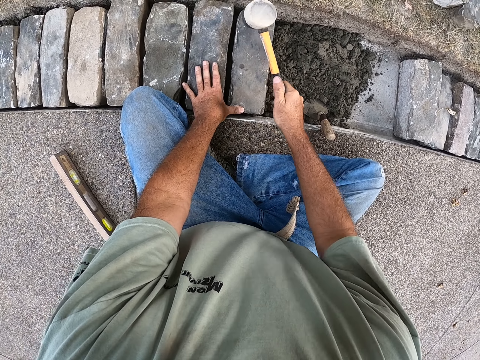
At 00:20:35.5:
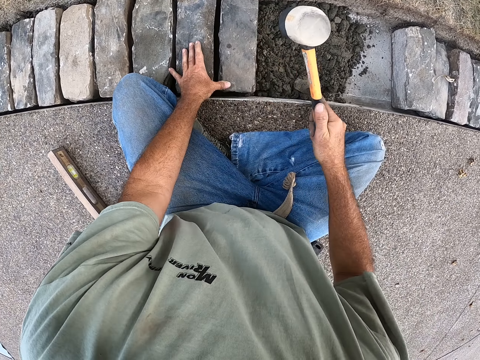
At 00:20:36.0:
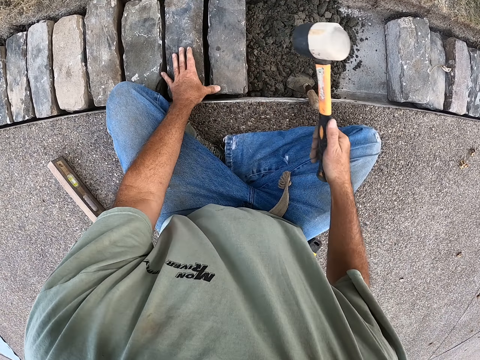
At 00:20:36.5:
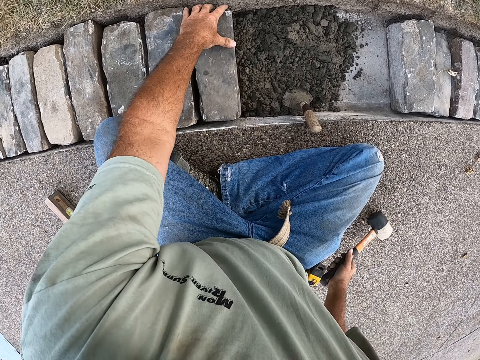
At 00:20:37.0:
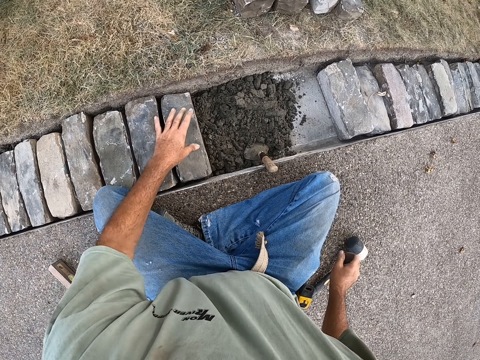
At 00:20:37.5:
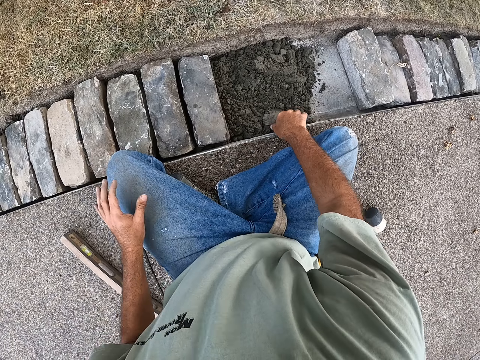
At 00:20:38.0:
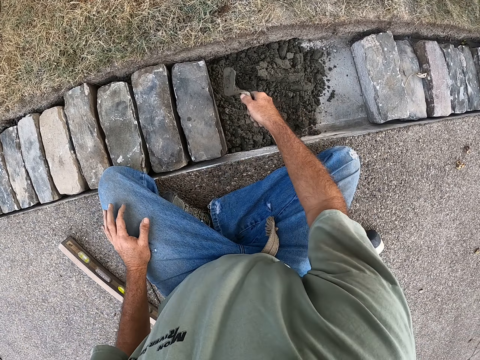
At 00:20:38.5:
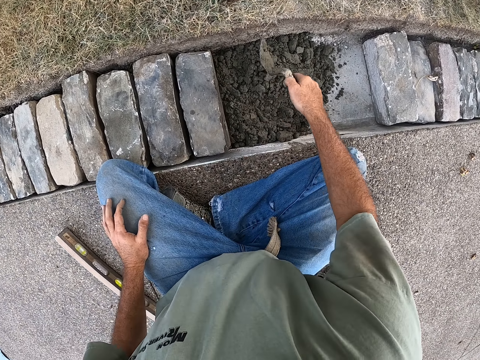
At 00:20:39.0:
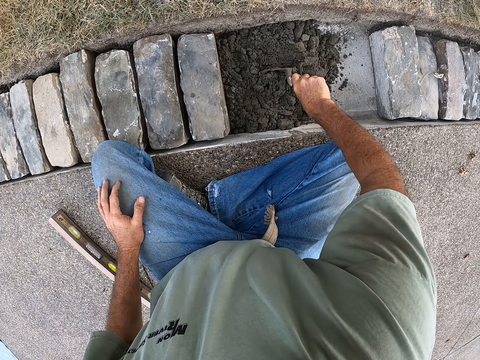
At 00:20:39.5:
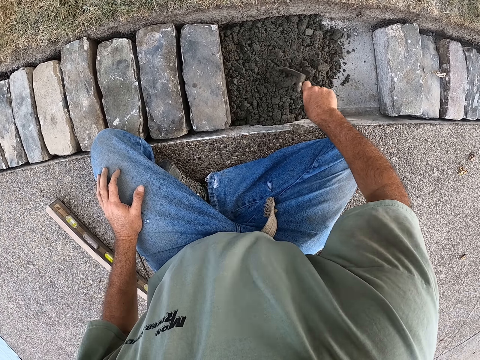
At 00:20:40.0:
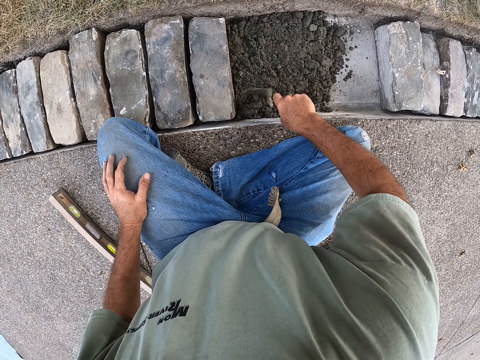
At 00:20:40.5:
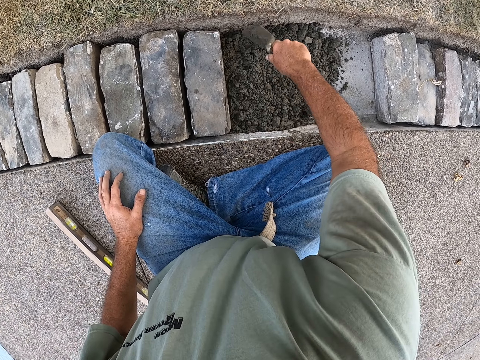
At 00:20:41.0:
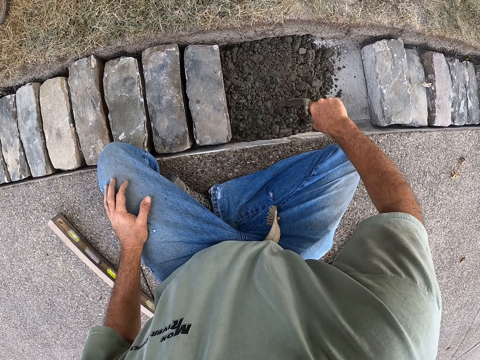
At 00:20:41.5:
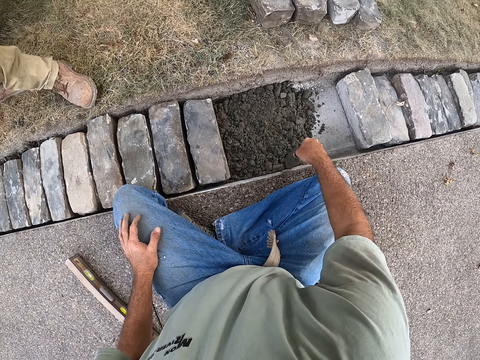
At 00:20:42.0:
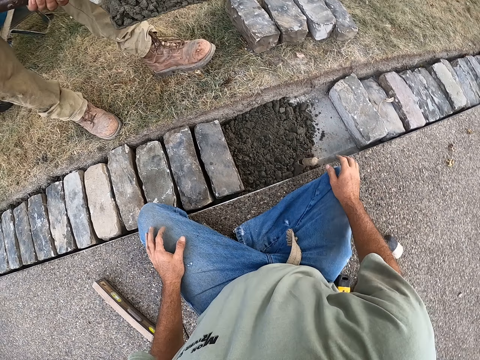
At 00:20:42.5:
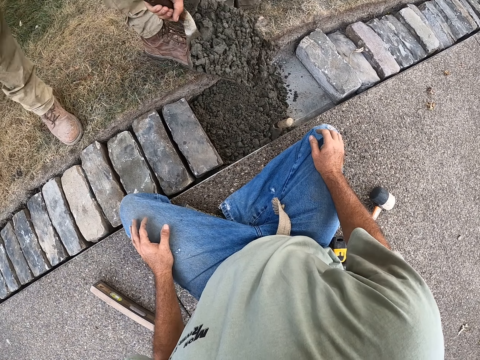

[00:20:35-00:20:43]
The camera wearer drops the hammer on the ground. They pull the trowel from the ballast and level the ballast with the trowel.

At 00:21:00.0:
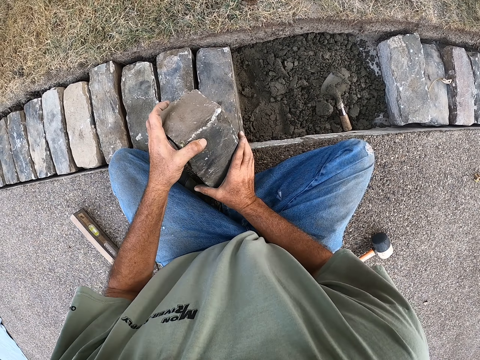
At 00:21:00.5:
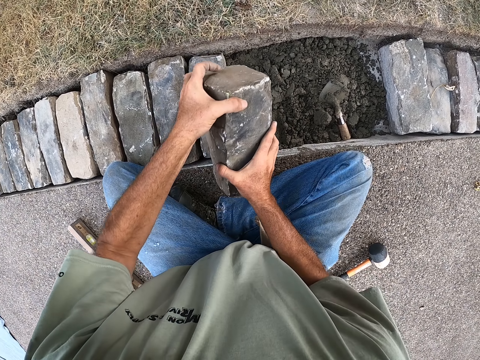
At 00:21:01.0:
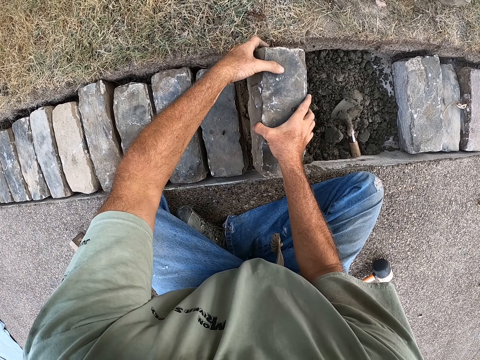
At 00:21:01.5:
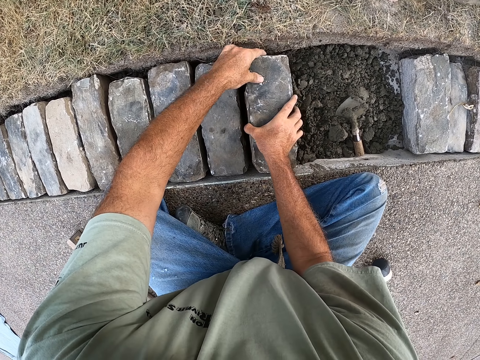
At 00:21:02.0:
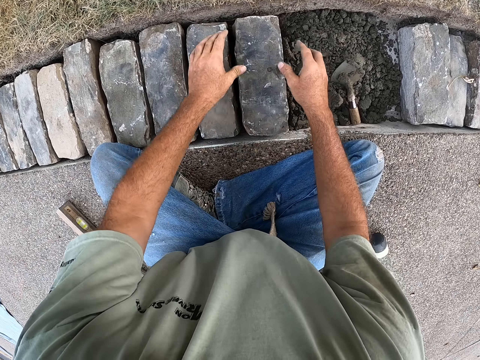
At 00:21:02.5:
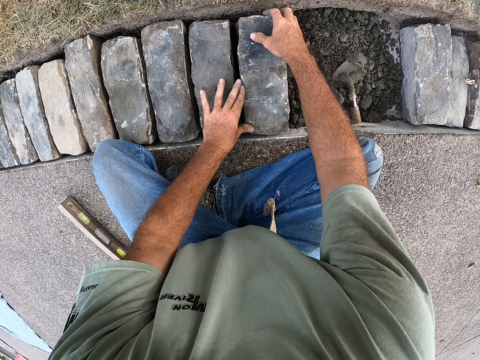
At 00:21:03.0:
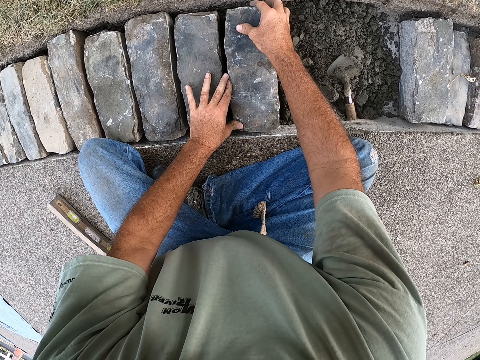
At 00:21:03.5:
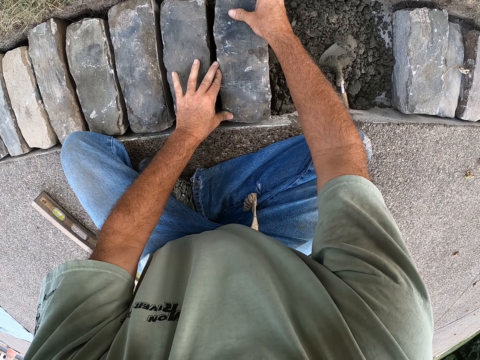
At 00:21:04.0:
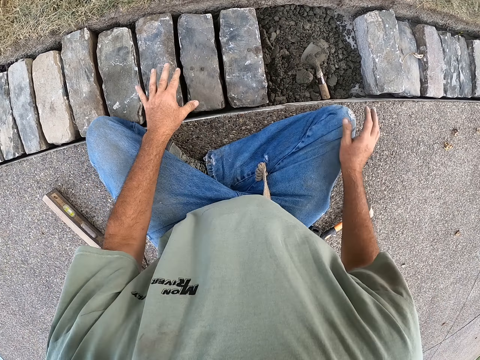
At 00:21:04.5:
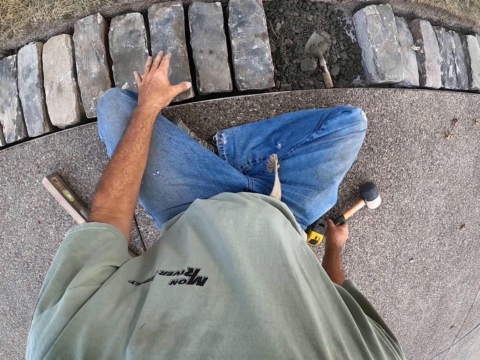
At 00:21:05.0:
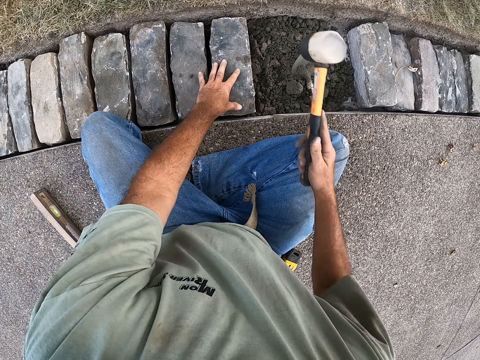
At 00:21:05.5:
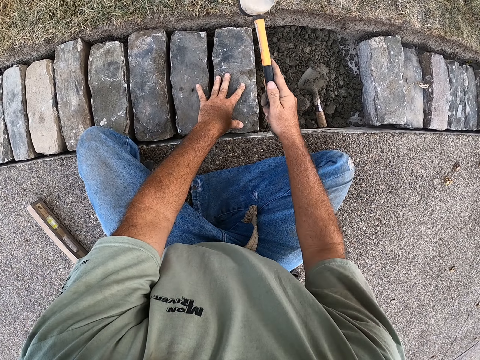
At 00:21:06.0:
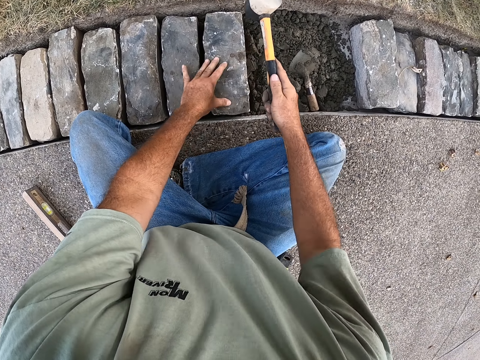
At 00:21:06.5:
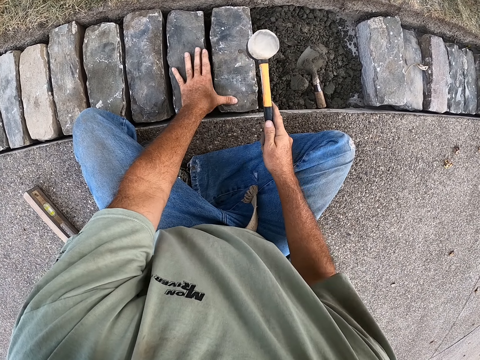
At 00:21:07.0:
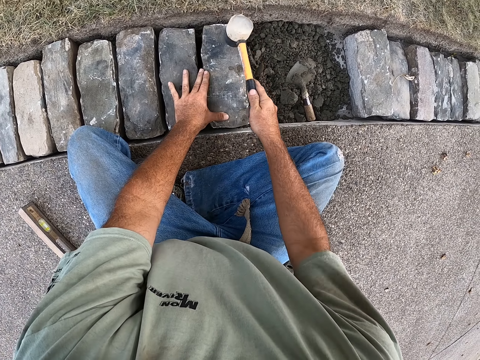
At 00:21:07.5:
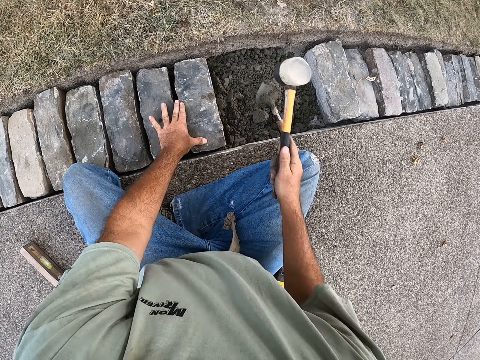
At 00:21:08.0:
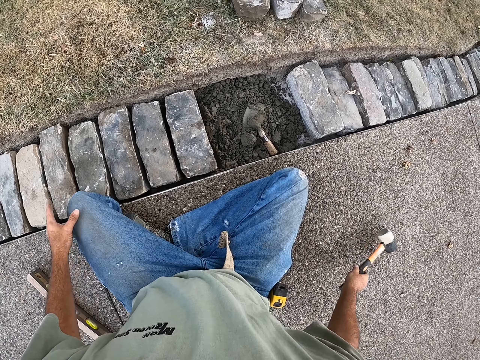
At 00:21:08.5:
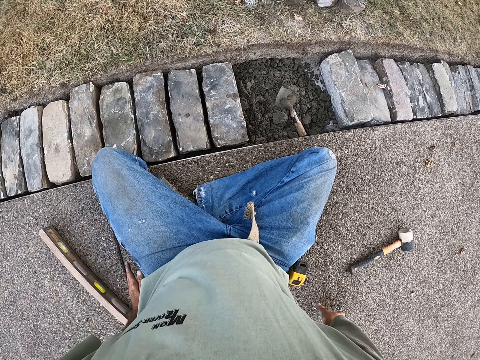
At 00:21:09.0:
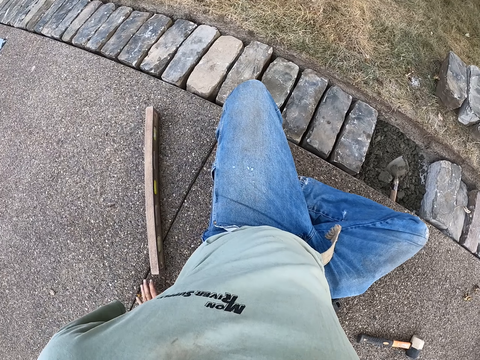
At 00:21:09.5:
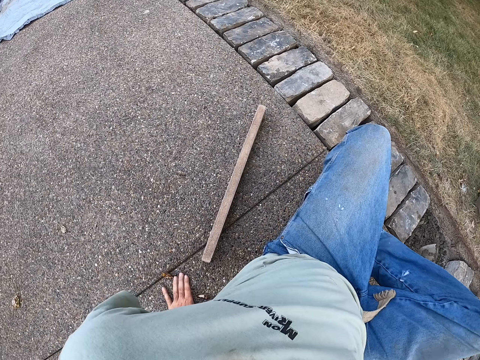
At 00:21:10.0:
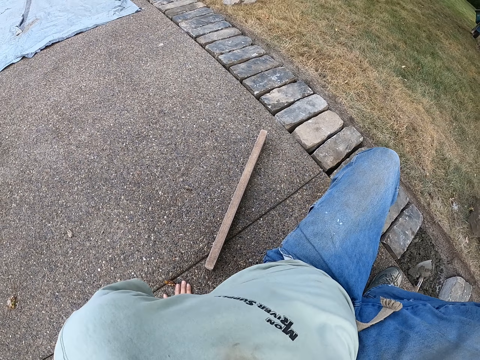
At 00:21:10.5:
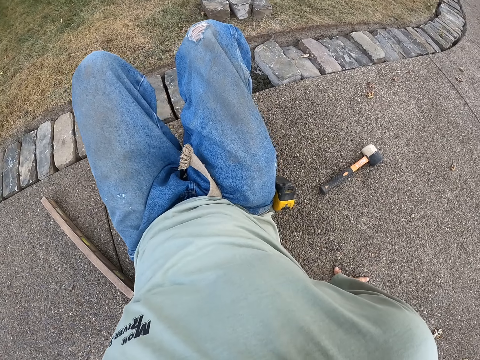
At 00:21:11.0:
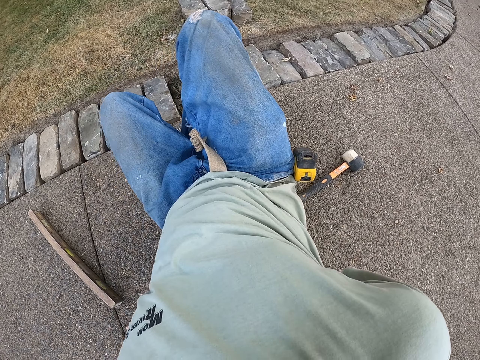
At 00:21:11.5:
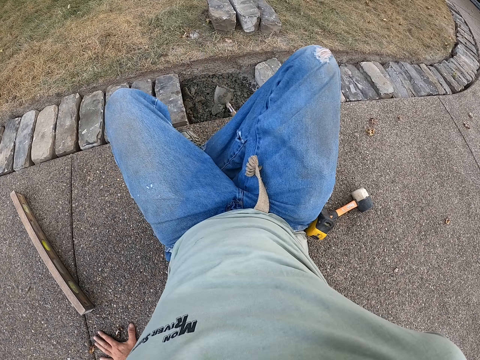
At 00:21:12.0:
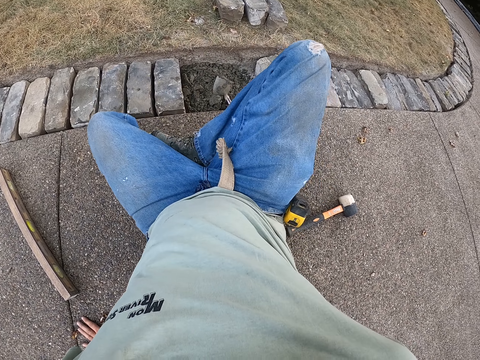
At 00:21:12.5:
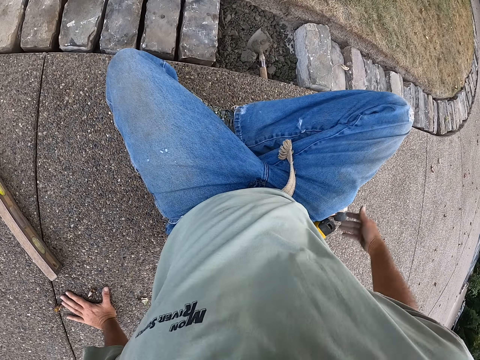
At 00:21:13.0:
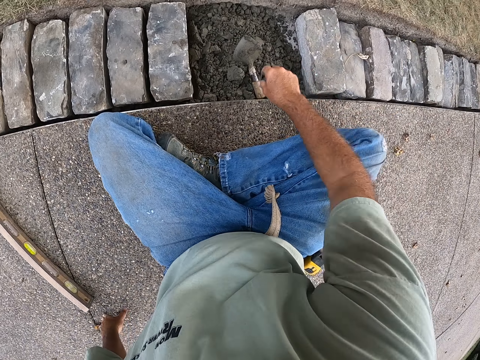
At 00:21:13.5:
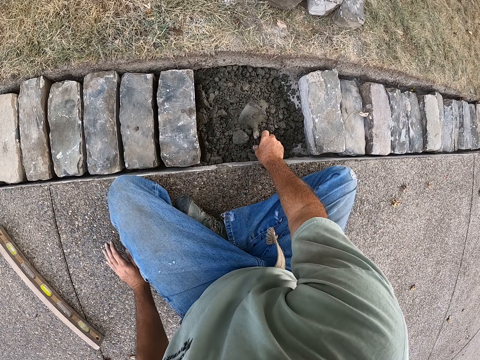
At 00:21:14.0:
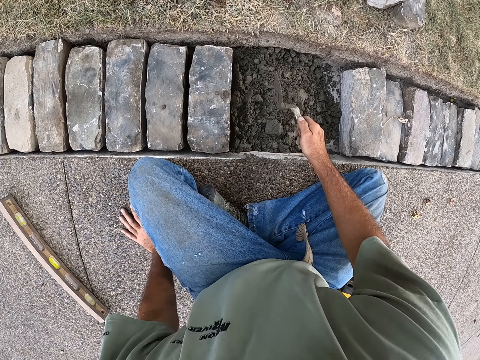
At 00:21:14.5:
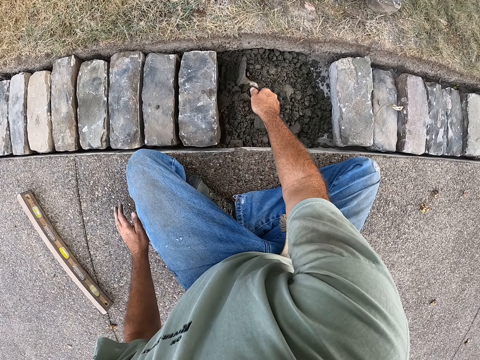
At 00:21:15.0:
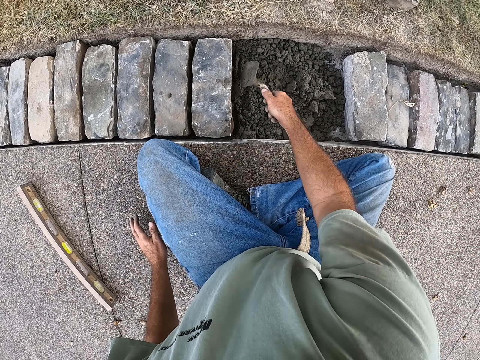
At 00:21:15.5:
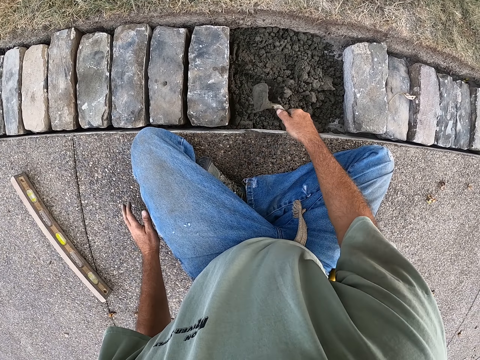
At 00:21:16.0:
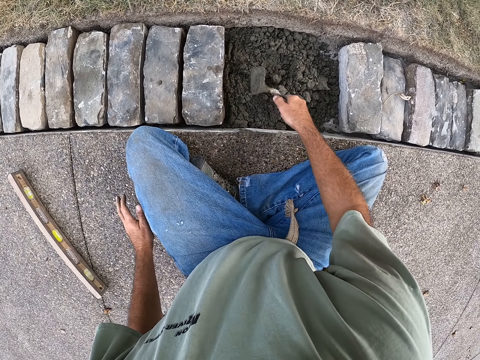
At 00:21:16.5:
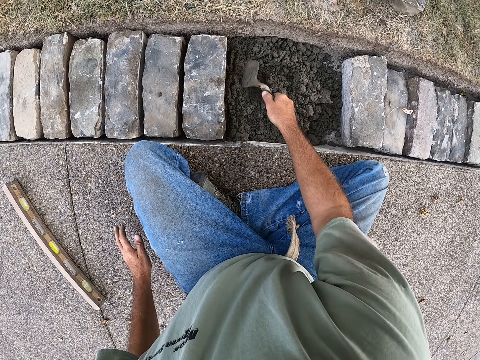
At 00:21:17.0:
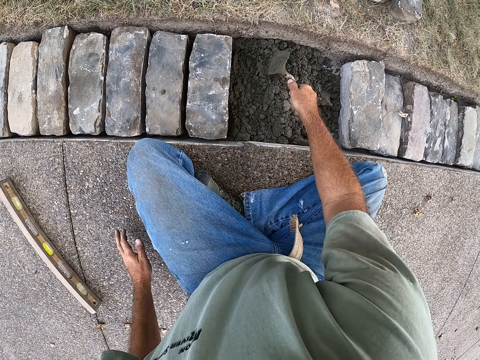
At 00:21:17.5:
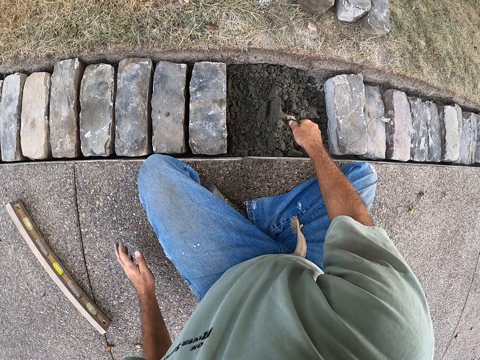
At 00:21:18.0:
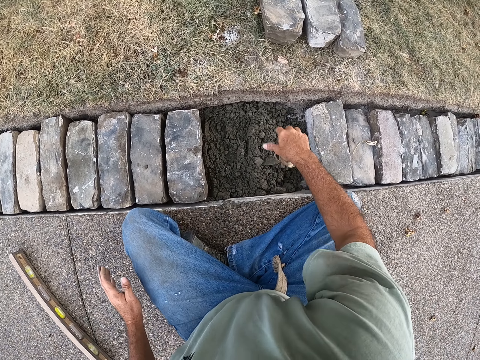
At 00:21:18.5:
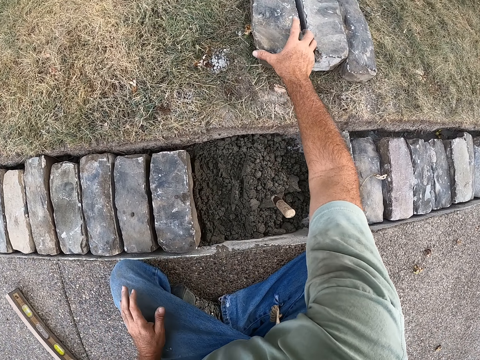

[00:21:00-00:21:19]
The camera wearer holds the concrete block with both hands and drops the concrete block on the ballast in the hole. He fixes the concrete block with both hands. He picks up a concrete hammer from the ground with his right hand and hits the concrete with the hammer. He drops the hammer on the ground. He moves his body. He holds the trowel with his right hand and levels the ballast with the trowel.
